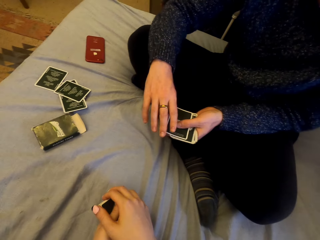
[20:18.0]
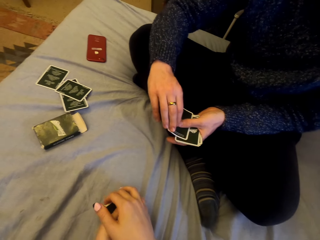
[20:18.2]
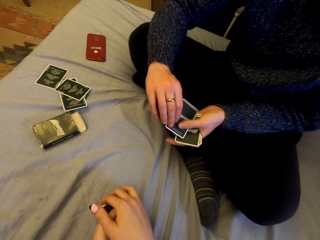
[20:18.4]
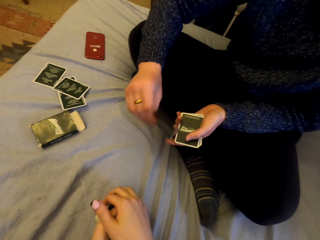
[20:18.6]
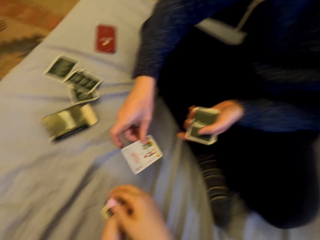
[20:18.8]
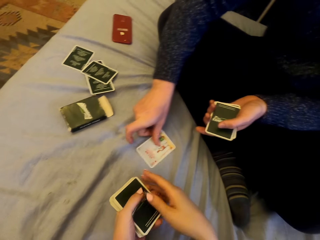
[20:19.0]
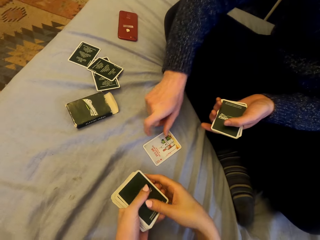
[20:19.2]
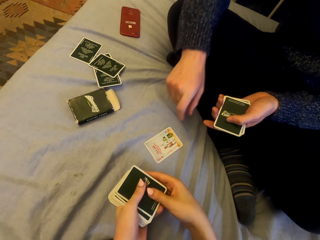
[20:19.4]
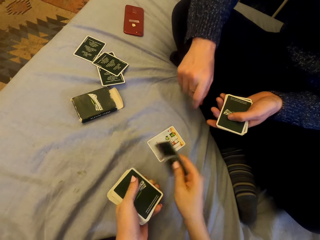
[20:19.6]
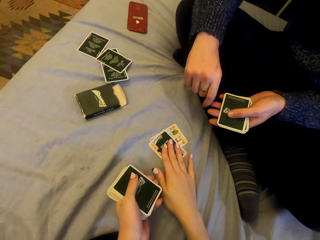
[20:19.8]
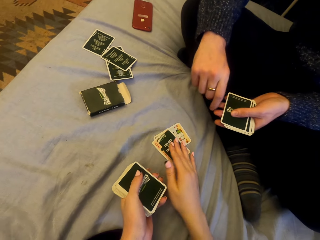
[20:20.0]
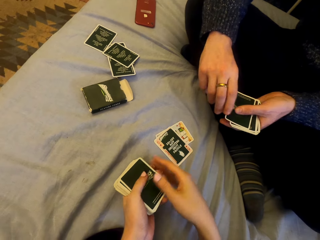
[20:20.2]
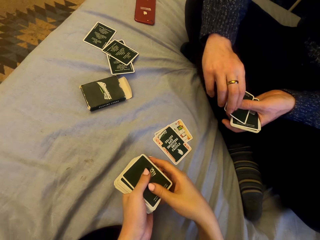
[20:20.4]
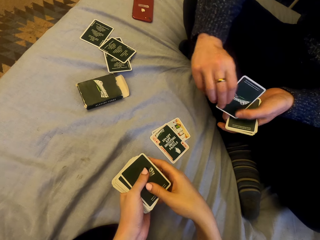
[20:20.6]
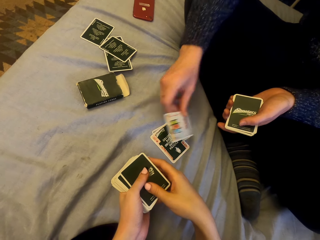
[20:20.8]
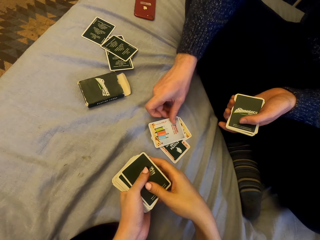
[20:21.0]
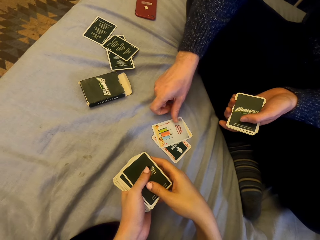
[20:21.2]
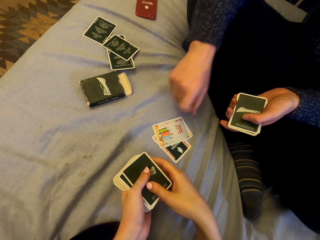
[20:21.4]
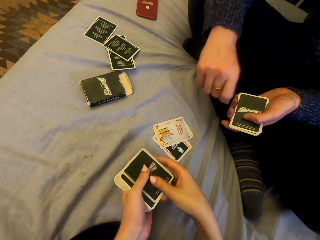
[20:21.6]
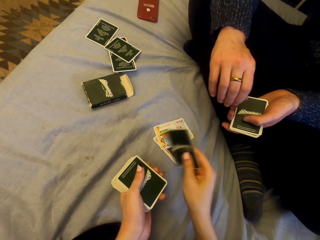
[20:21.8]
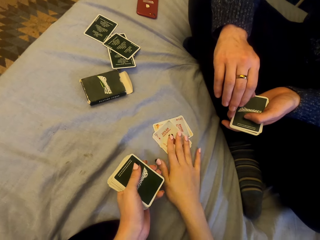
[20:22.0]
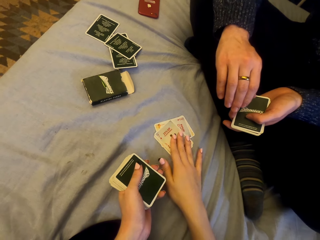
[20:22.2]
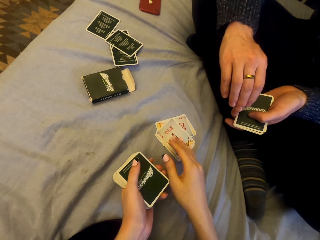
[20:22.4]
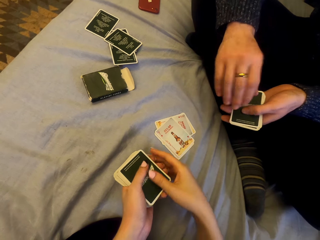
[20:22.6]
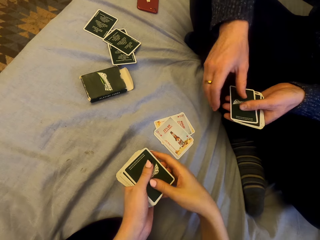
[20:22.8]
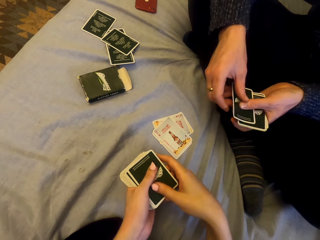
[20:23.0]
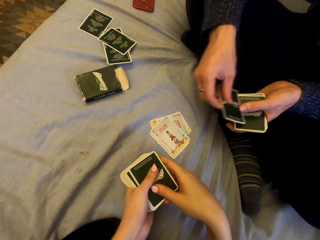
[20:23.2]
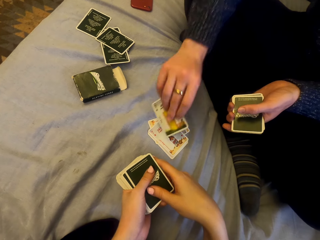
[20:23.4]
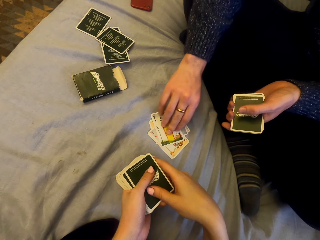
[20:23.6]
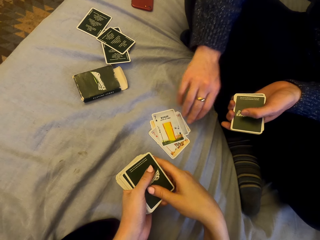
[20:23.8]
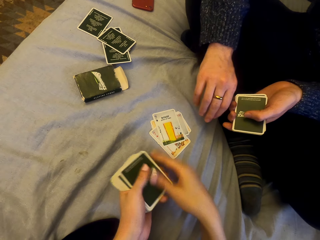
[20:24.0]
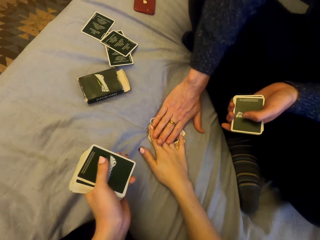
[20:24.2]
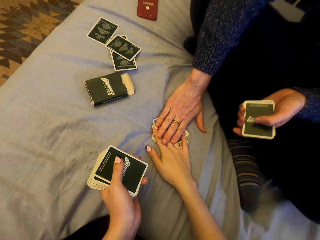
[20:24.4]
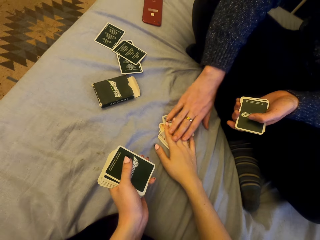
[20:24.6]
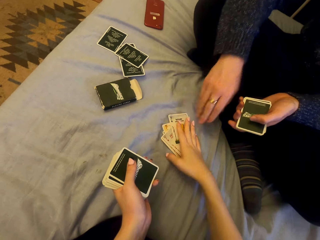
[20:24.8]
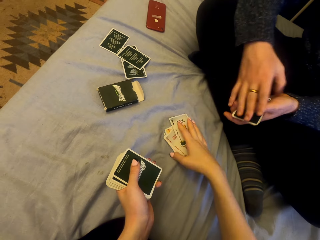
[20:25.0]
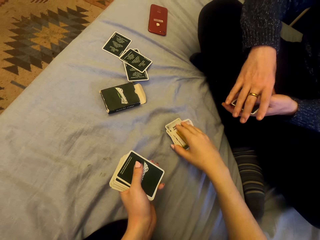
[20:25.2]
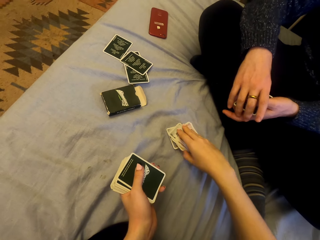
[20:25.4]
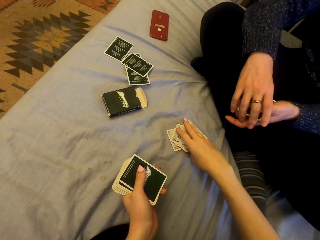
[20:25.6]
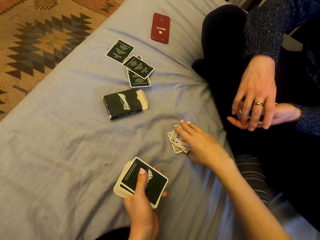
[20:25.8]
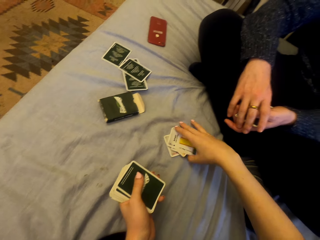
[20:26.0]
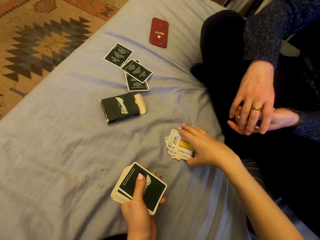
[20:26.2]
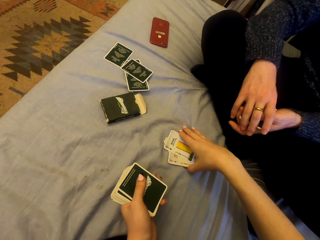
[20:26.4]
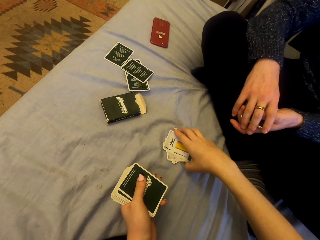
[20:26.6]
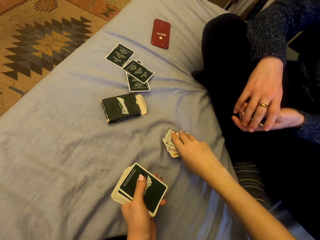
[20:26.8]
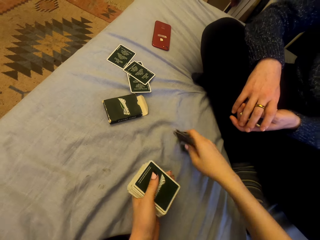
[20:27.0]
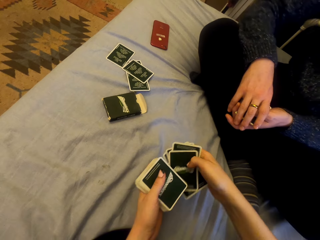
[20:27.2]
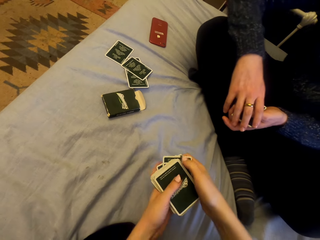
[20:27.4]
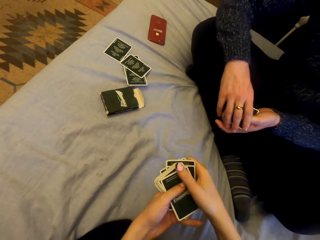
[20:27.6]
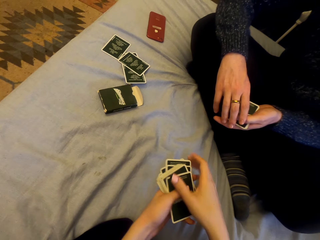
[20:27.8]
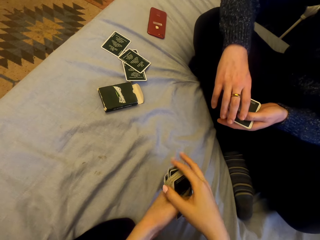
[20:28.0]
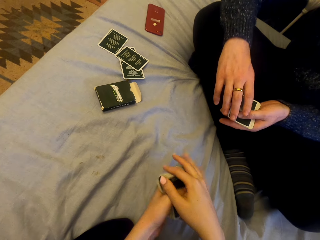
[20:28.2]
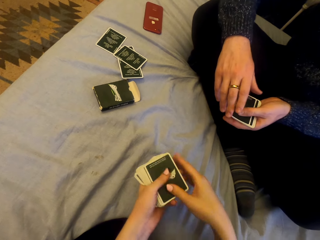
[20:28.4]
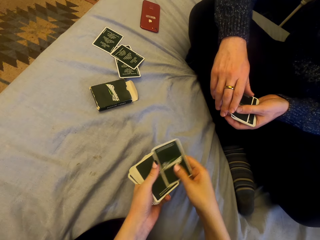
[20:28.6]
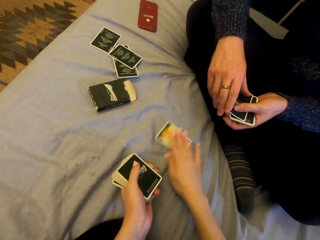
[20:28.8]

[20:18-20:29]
The camera wearer talks. A man plays cards with the camera wearer. The man puts the card down. The camera wearer puts the card down. The man puts the card down. The camera wearer puts the card down. The man puts the card down. The camera wearer touches the cards. The man touches the camera wearer's hand. The camera wearer picks up the cards. They talk.

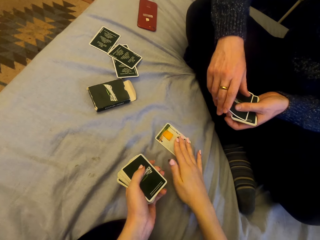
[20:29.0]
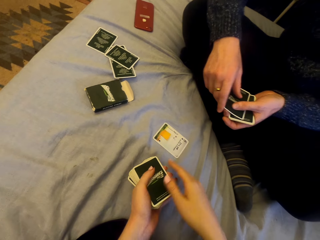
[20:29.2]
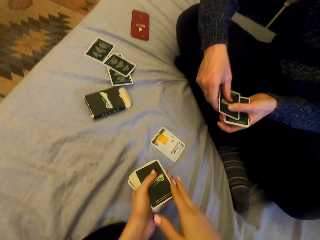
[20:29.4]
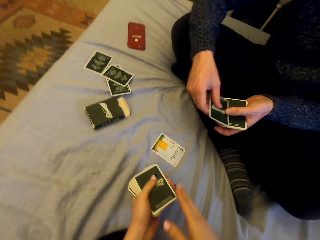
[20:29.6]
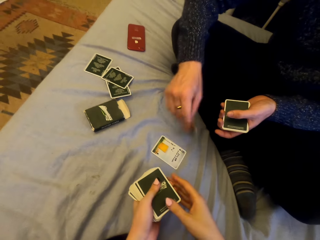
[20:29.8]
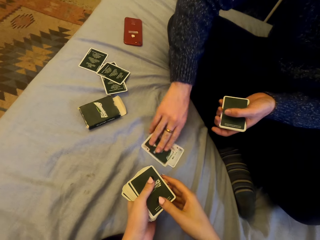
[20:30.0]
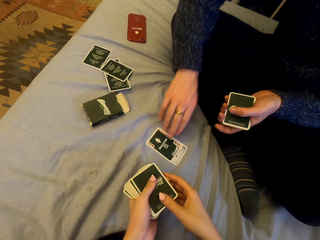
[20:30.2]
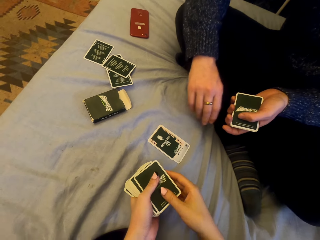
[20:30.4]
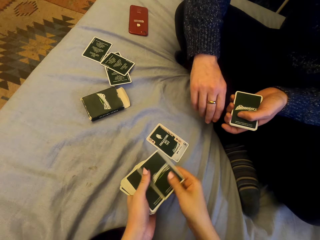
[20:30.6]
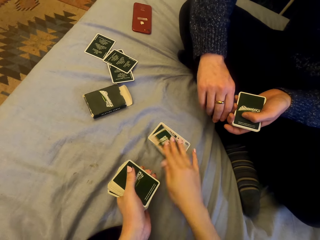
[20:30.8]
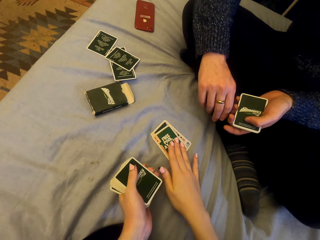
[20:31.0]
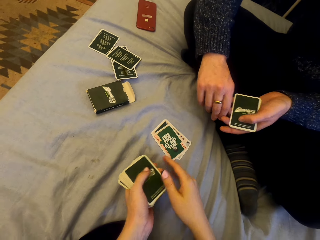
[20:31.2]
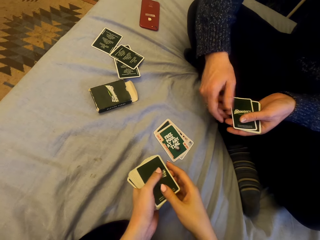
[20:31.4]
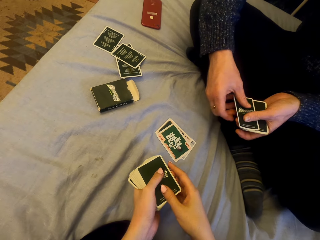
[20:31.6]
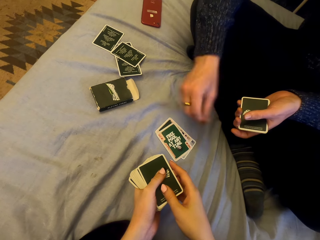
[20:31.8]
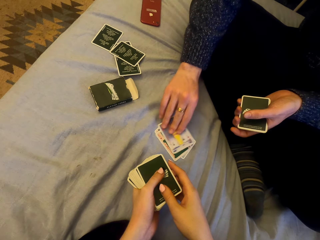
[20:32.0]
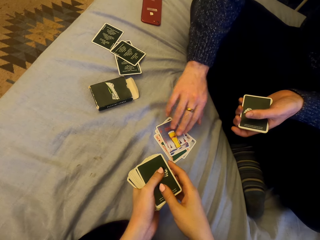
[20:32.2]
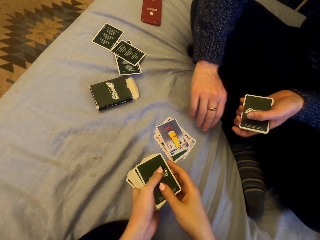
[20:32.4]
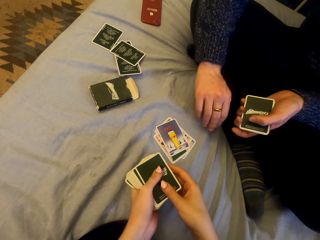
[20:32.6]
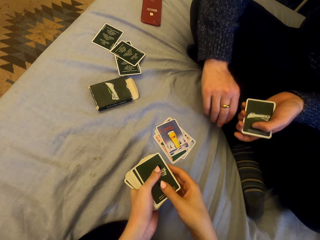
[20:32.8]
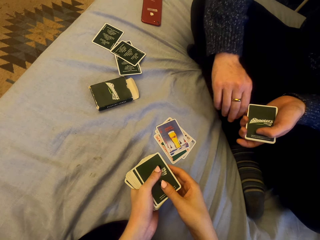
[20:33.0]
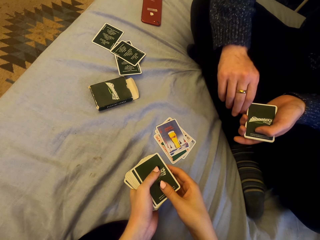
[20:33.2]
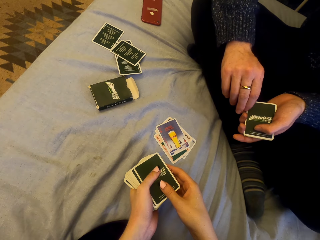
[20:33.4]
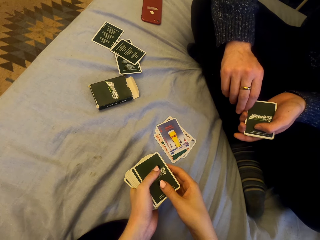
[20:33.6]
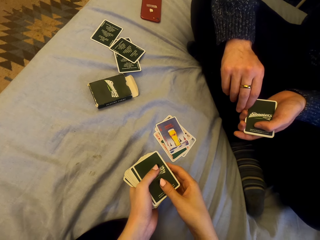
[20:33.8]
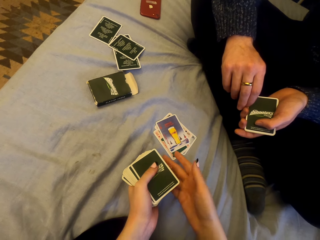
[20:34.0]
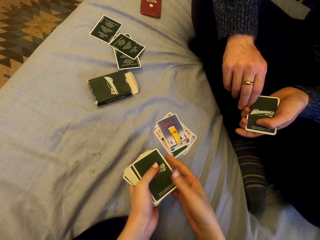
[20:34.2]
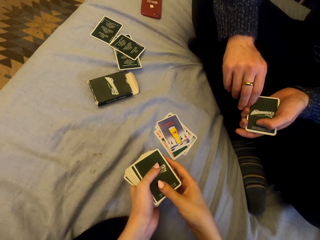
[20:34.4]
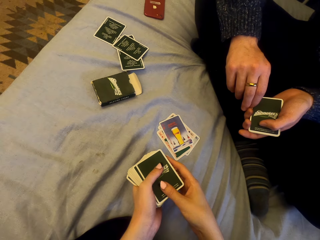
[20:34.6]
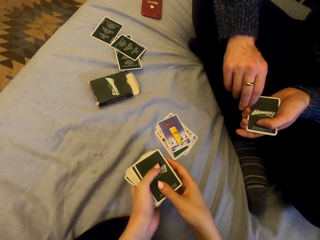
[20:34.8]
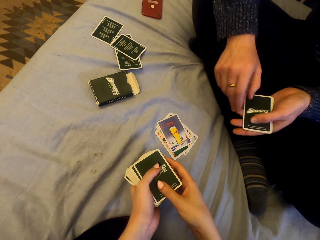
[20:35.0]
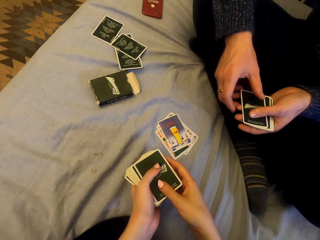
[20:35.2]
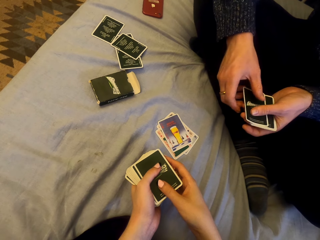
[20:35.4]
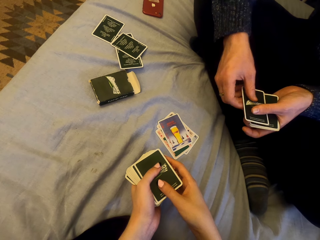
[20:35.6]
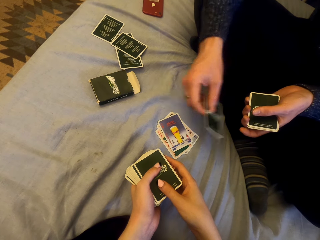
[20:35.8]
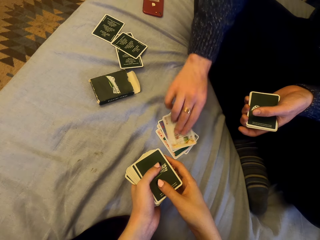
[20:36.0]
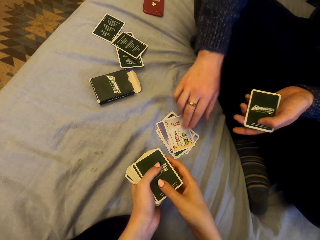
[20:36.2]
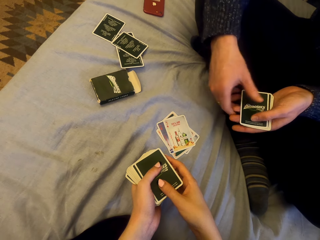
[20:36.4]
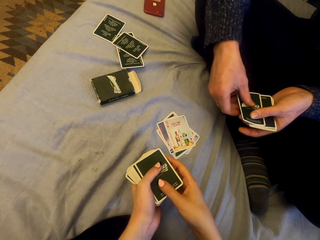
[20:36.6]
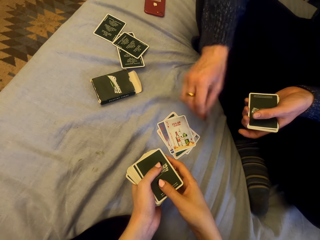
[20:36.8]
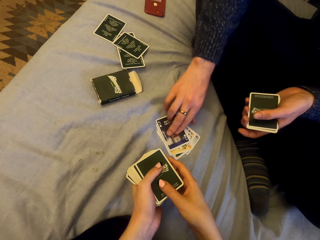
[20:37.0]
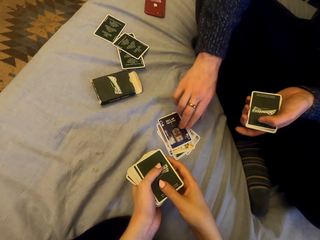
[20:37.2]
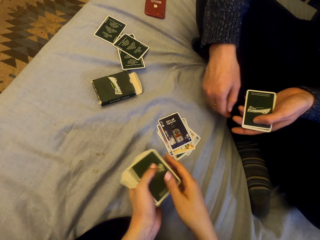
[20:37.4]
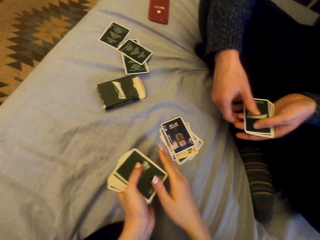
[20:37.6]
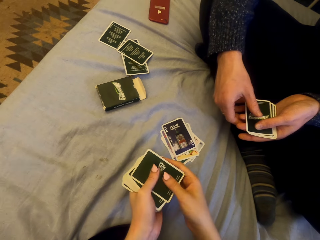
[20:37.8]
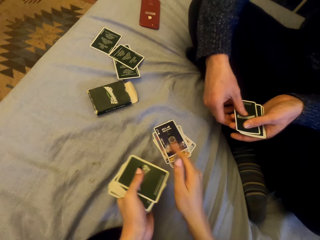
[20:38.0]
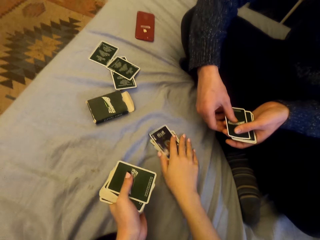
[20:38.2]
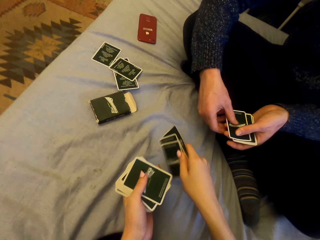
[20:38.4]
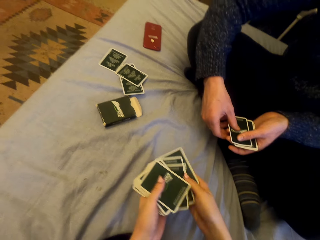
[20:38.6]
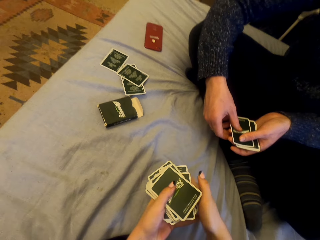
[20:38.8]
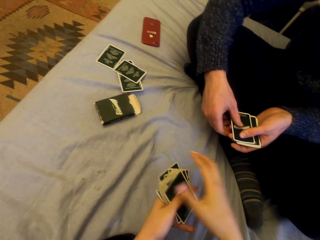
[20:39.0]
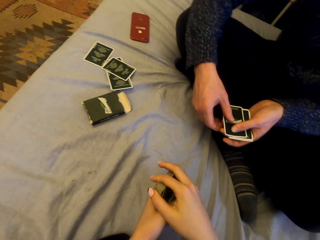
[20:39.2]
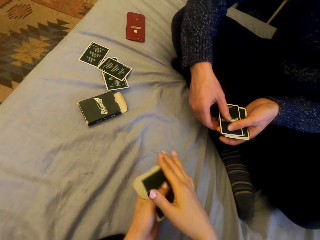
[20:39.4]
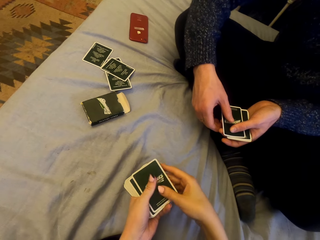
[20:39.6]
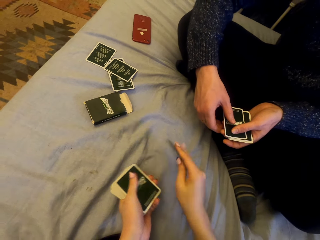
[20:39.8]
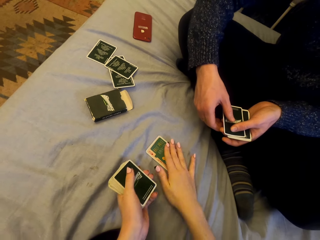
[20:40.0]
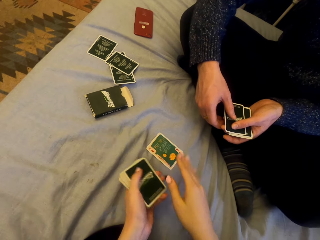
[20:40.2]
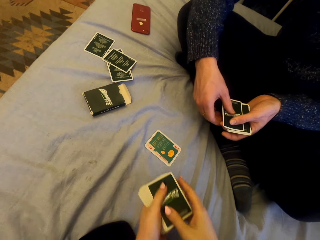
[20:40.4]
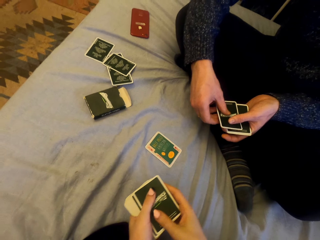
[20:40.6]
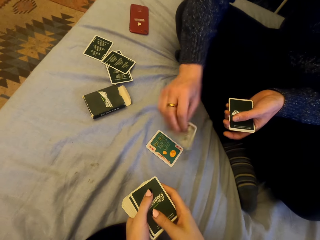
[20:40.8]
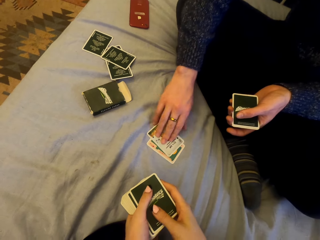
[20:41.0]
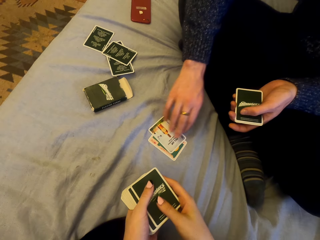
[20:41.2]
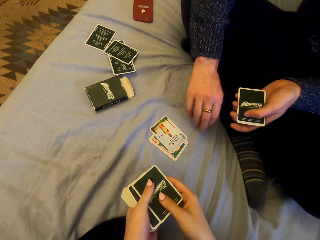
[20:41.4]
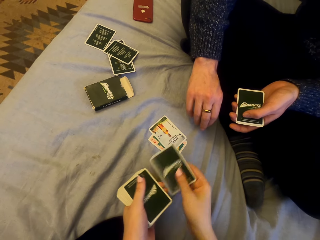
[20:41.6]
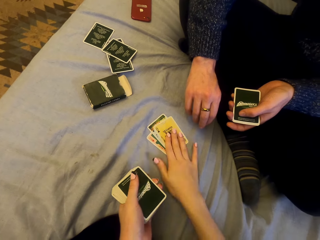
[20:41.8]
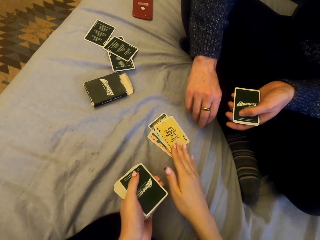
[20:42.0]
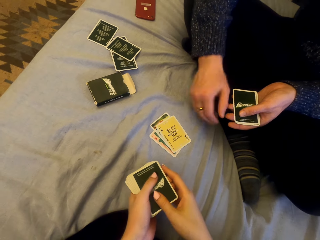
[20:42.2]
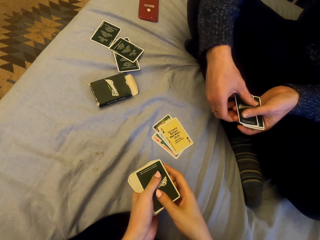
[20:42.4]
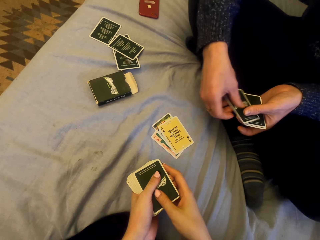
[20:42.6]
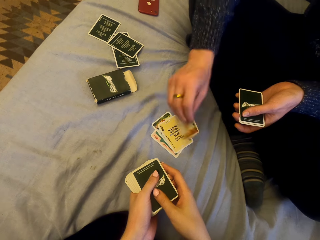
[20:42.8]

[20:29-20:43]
The camera wearer plays cards with a man. They put the card down. The man puts the card down. The camera wearer puts the card down. The man puts the card down repeatedly. The camera wearer picks up the cards. They play cards with the man. They put the card down. The man puts the card down. The camera wearer puts the card down.
